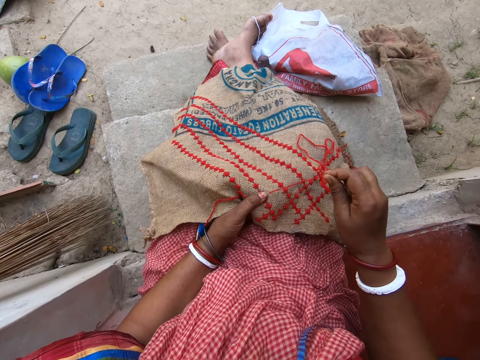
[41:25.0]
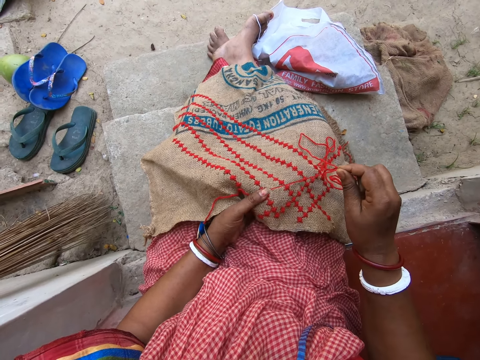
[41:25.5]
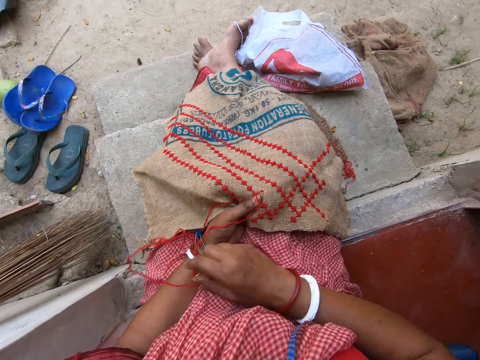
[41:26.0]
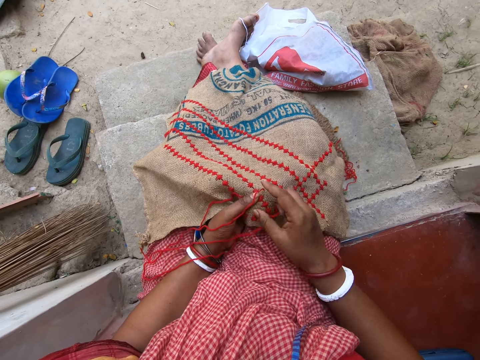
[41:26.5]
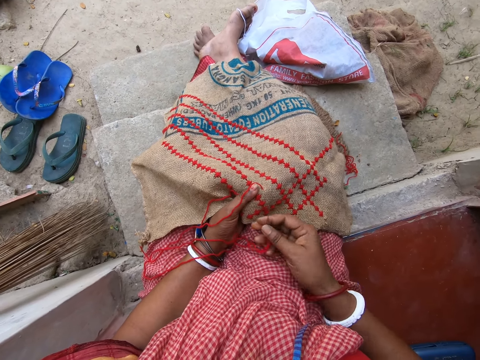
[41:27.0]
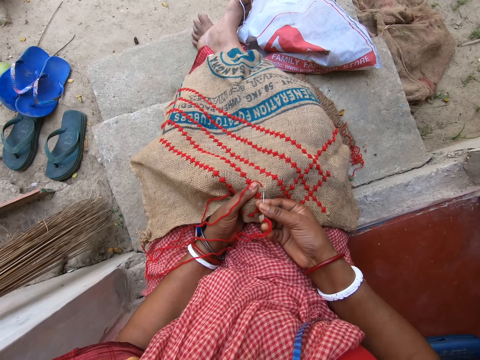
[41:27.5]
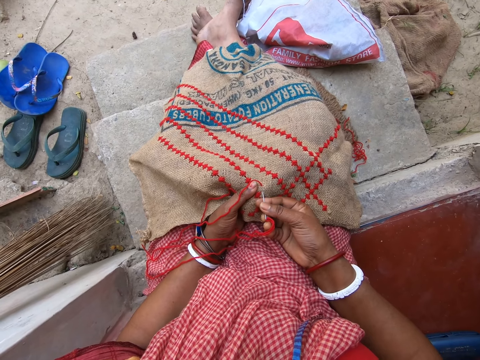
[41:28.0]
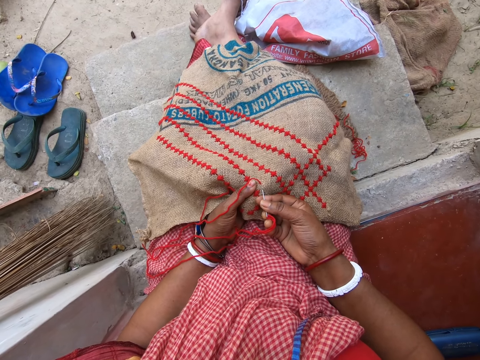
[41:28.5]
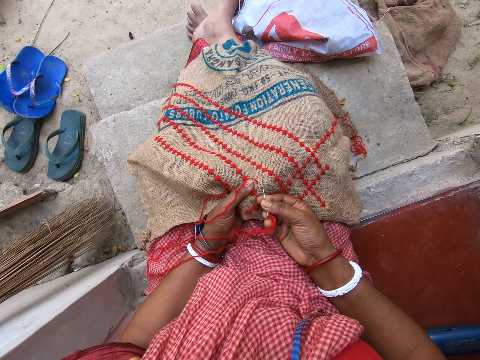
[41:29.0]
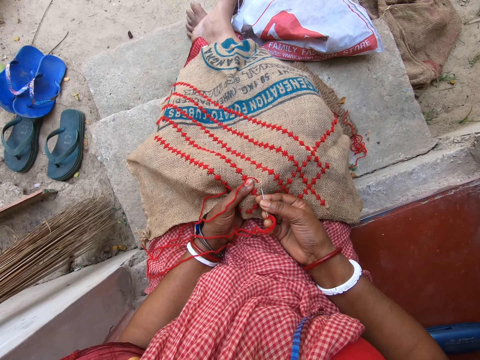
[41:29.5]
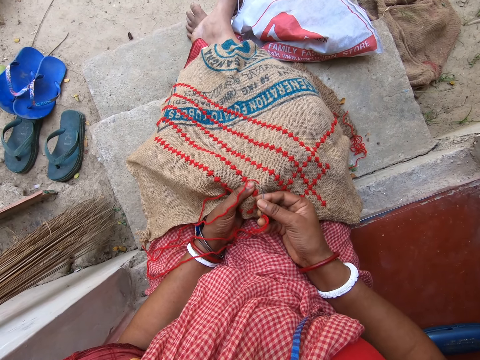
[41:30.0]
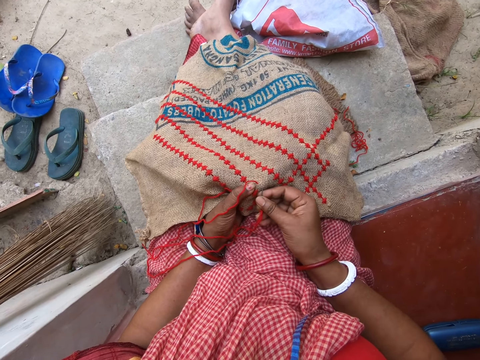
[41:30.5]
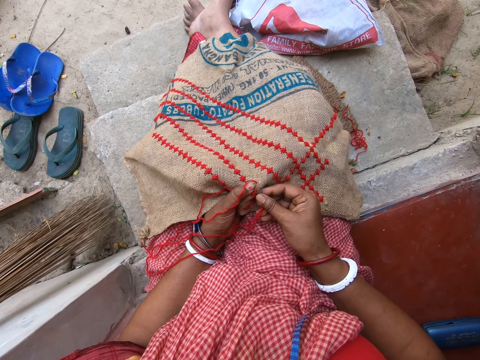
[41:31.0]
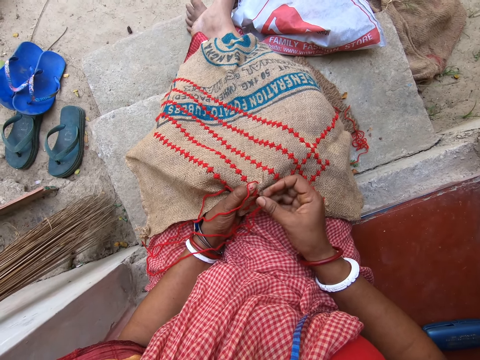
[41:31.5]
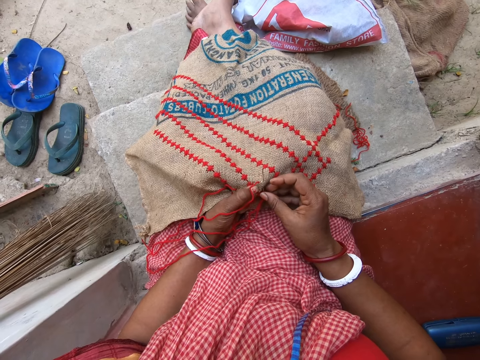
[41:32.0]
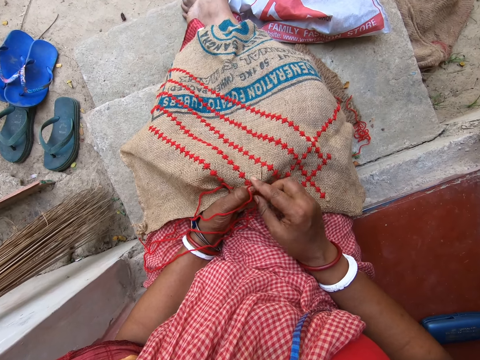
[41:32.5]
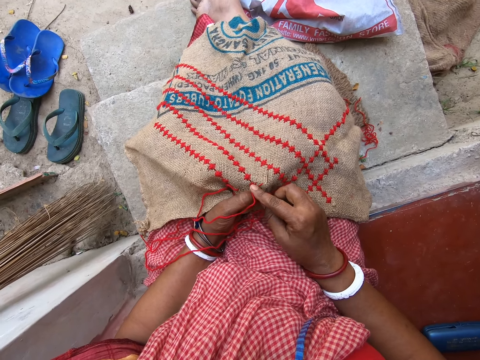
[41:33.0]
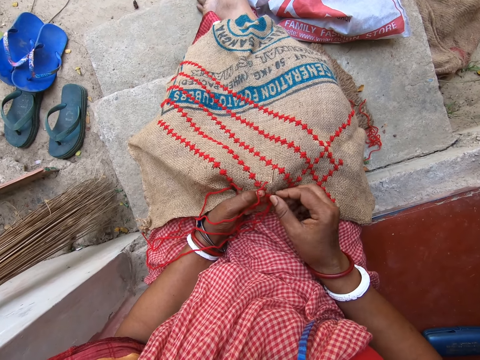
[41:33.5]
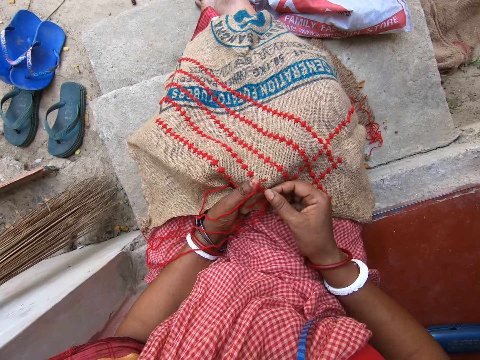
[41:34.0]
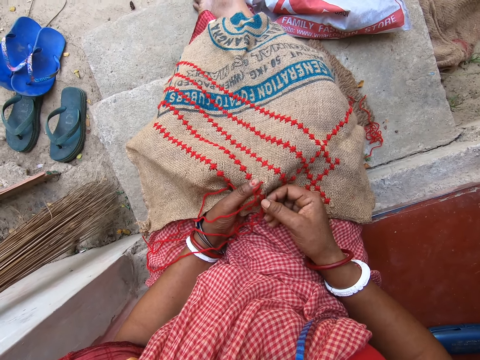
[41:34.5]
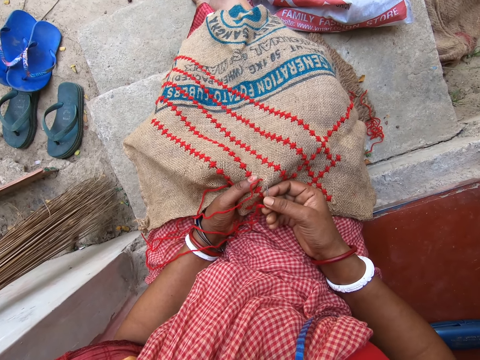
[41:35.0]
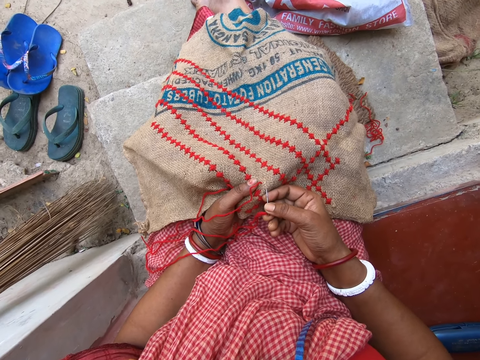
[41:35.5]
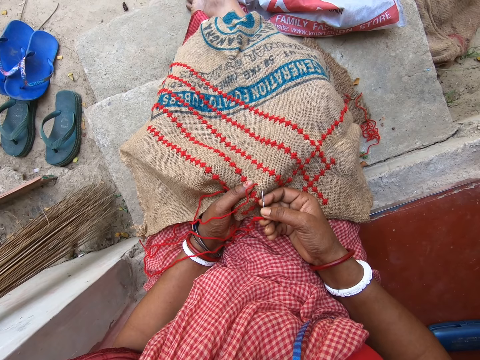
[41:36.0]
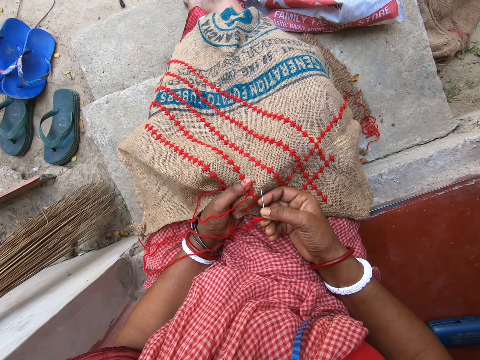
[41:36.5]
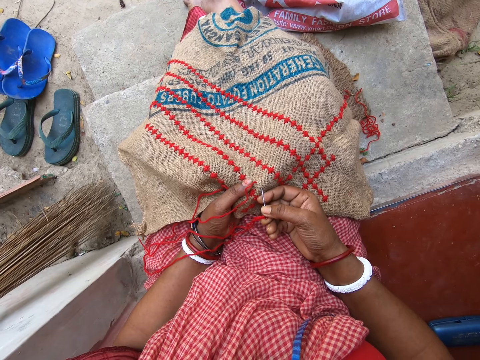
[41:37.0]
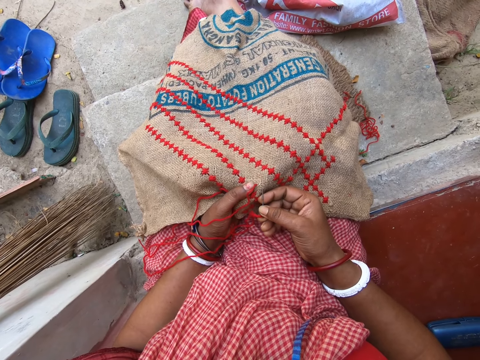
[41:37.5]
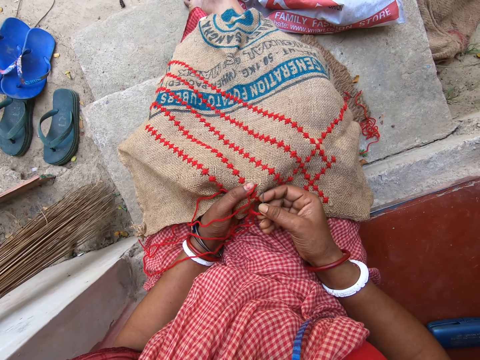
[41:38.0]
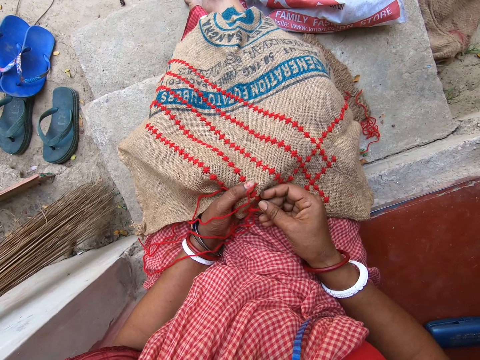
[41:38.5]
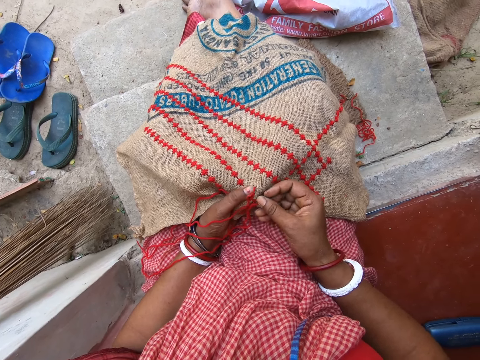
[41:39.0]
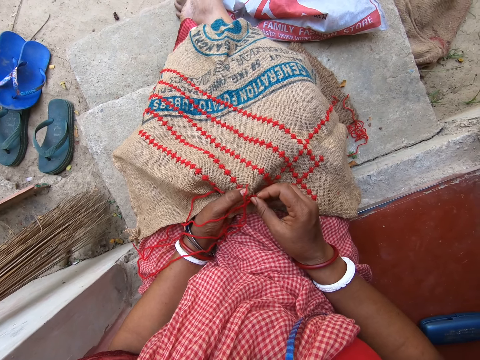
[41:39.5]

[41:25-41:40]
The camera wearer pulls the wool thread in the needle from the jute sack on her lap with her right hand. She adjusts the wool thread in the needle with her right hand. She inserts the needle in her right hand in the jute sack on her lap. She touches her left thumb with her right index finger. She pulls out the needle from the jute sack on her lap with her right hand. She inserts the needle in her right hand in the jute sack on her lap.

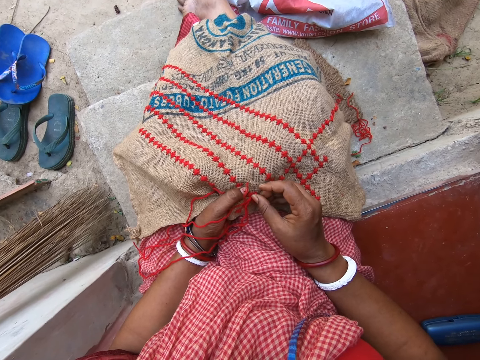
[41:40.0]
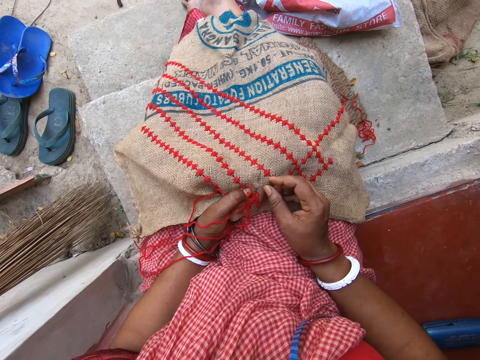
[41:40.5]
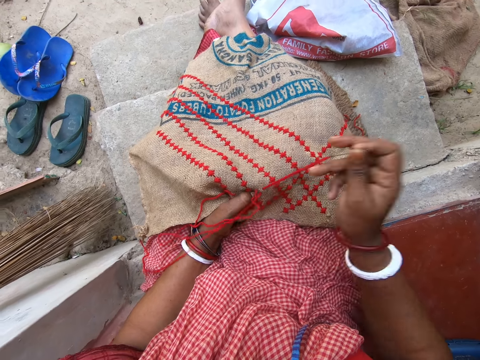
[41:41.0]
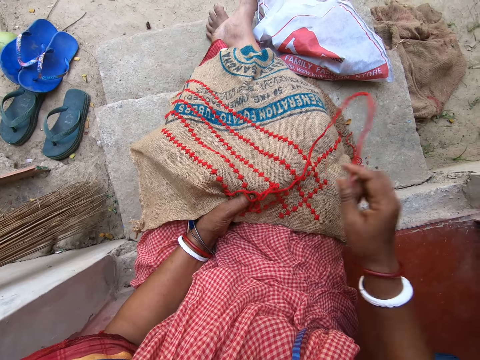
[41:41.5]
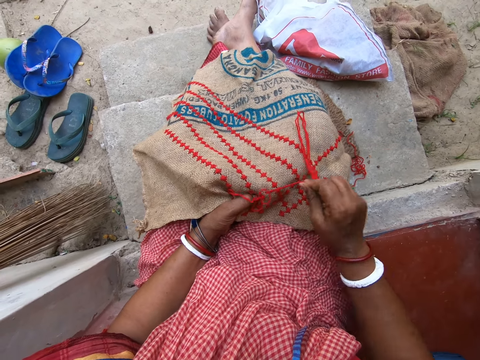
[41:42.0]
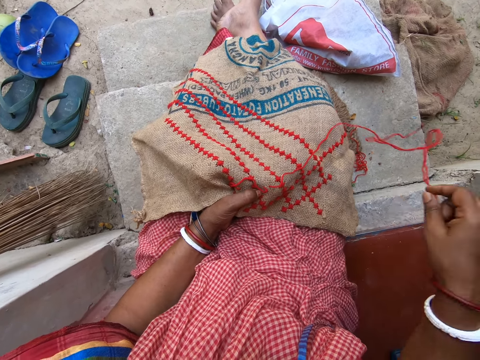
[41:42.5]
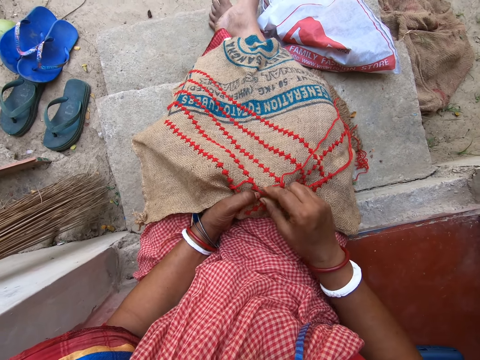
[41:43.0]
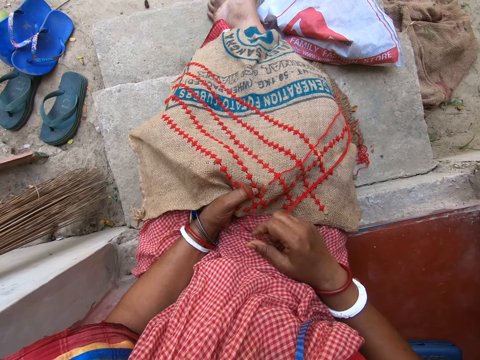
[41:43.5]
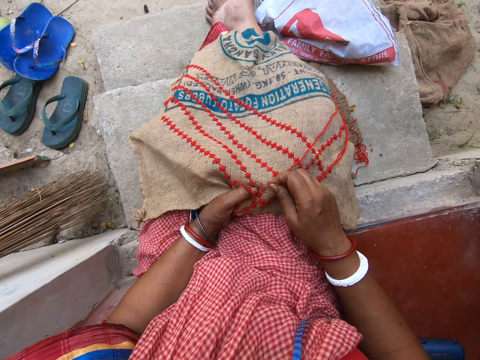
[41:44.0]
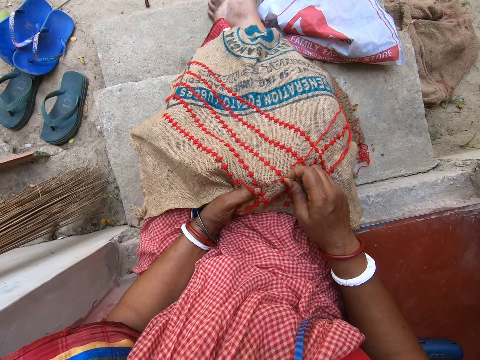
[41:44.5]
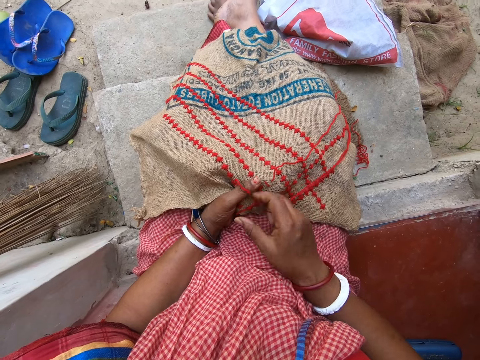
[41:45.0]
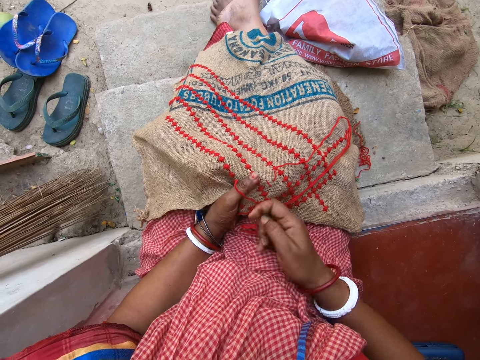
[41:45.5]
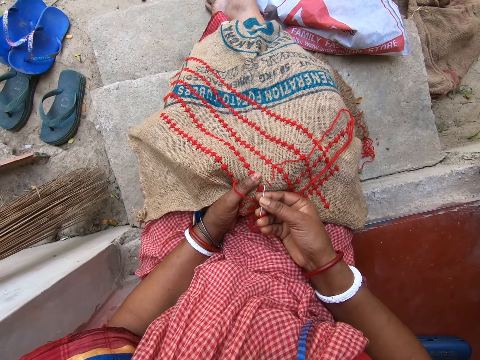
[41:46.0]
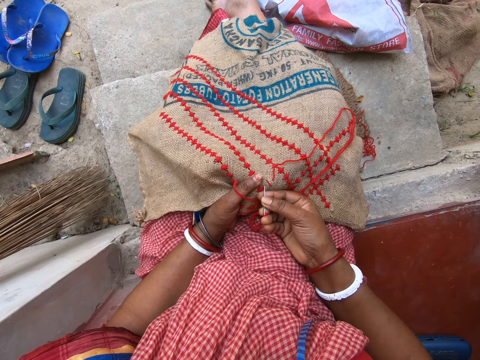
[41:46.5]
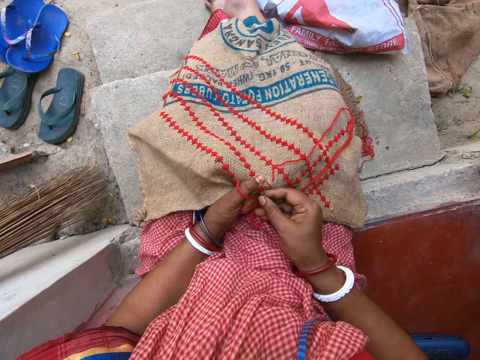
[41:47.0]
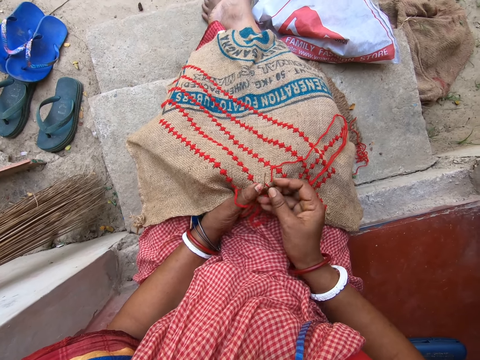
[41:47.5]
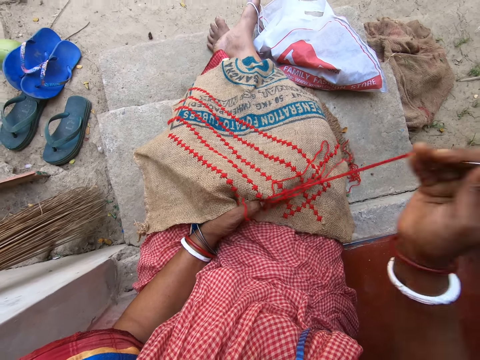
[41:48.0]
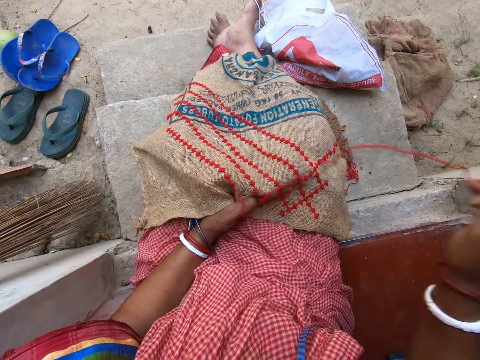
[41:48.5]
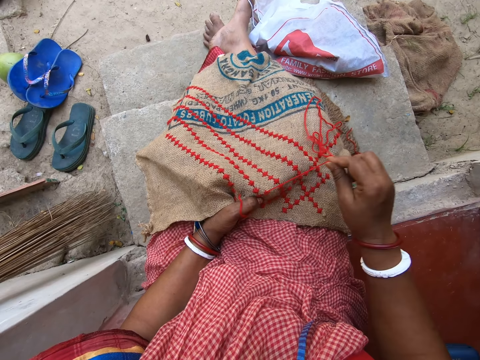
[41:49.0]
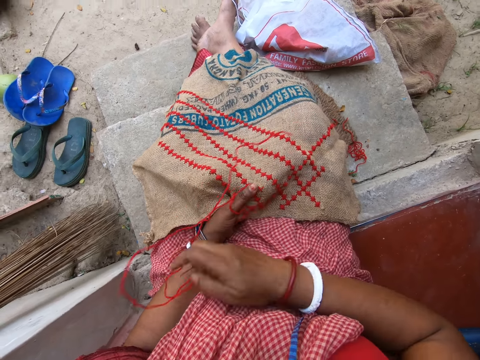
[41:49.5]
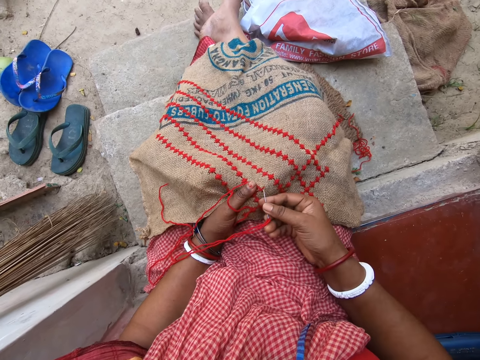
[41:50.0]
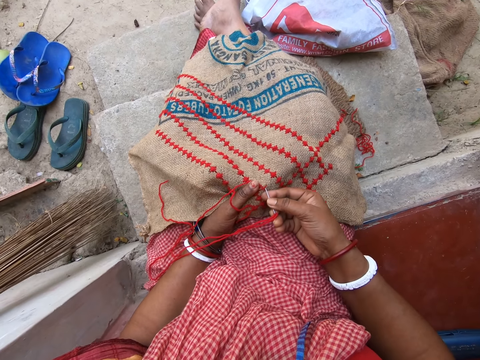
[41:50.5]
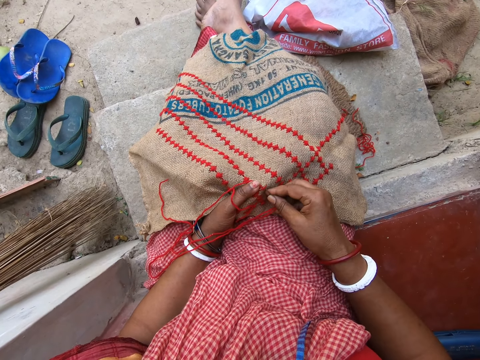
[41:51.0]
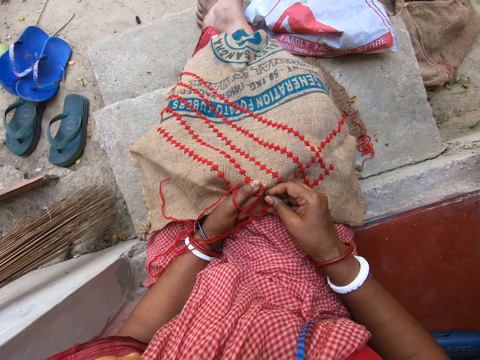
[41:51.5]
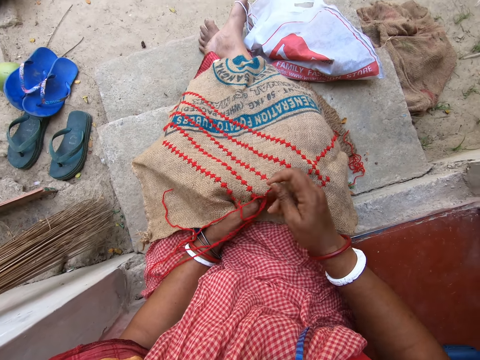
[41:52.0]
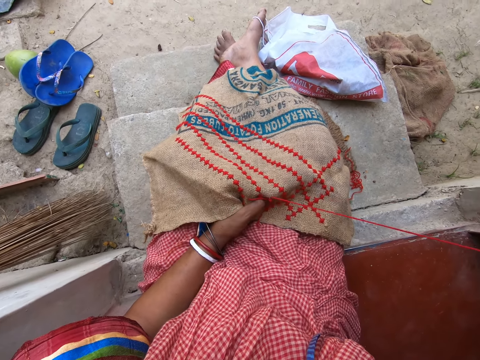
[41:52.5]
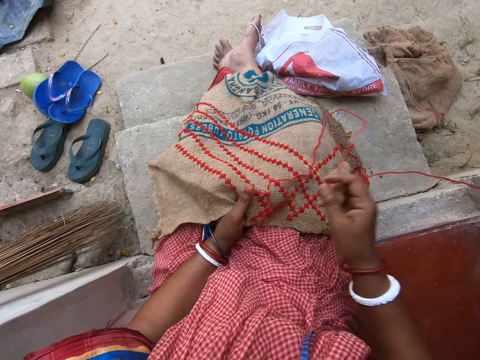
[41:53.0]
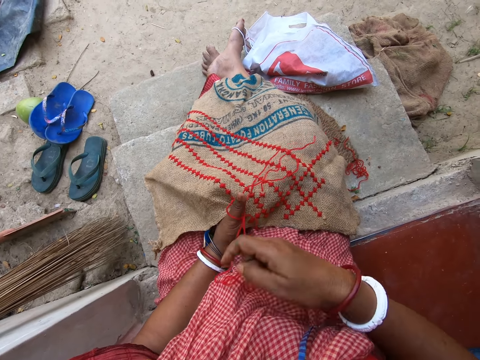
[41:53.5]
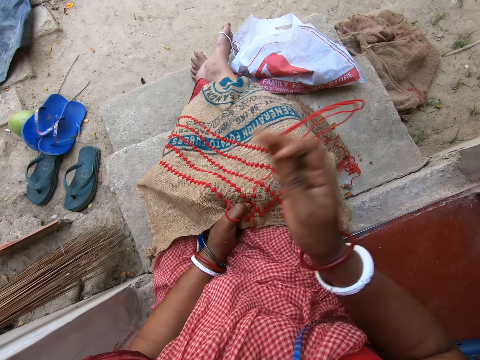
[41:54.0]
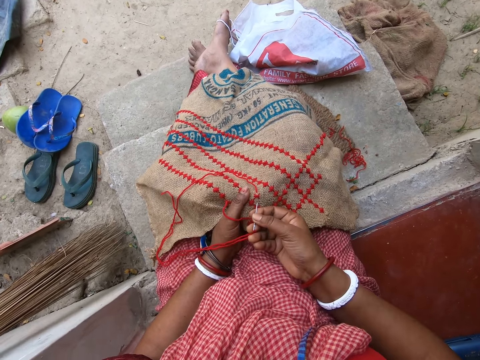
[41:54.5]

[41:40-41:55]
The camera wearer pulls the needle from the jute sack on her lap with her right hand. She pulls the wool thread in the needle from the jute sack on her lap with her right hand. She moves the wool thread in the jute sack with her right hand. She pulls the wool thread in the needle from the jute sack on her lap with her right hand. She touches the wool thread in the jute sack with her right hand. She inserts the needle in her right hand in the jute sack on her lap. She pulls the needle from the jute sack on her lap with her right hand. She pulls the wool thread in the needle from the jute sack on her lap with her right hand. She adjusts the wool thread in the needle with her right hand. She inserts the needle in her right hand in the jute sack on her lap. She pulls the needle from the jute sack on her lap with her right hand. She moves the wool thread in the jute sack with her right hand. She adjusts the wool thread in the needle with her right hand.
